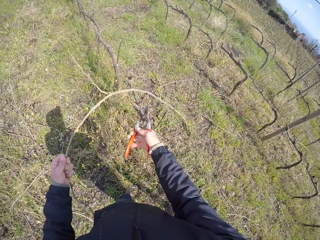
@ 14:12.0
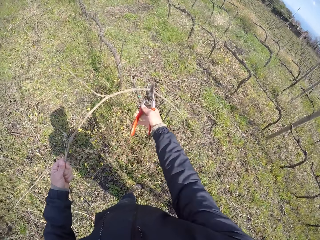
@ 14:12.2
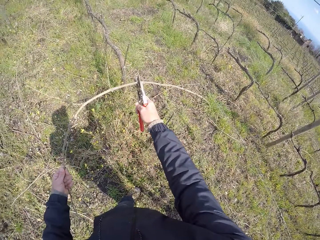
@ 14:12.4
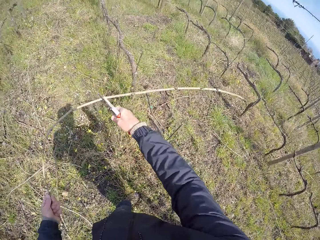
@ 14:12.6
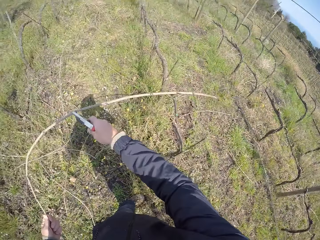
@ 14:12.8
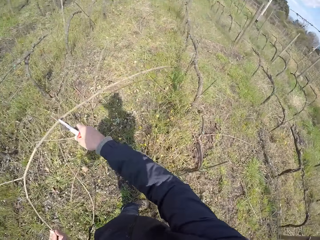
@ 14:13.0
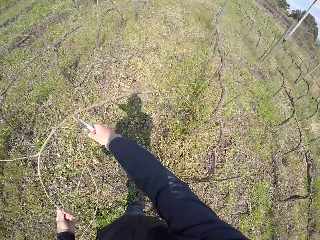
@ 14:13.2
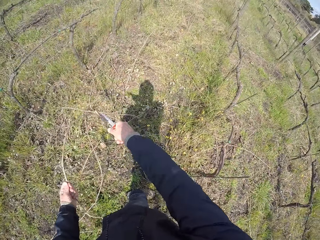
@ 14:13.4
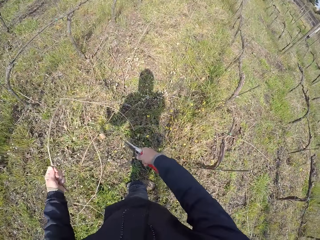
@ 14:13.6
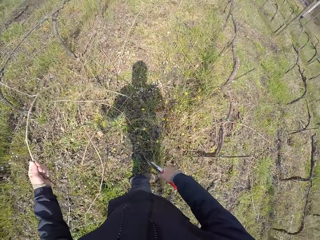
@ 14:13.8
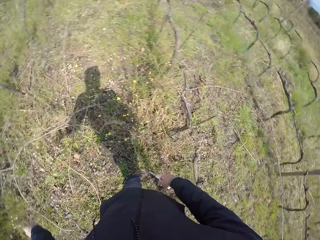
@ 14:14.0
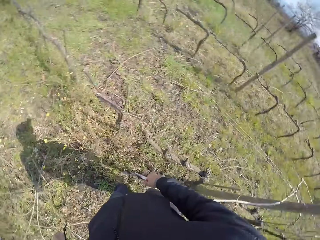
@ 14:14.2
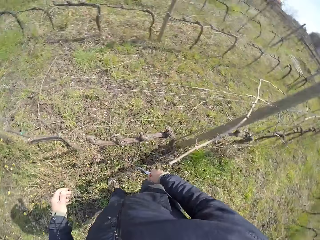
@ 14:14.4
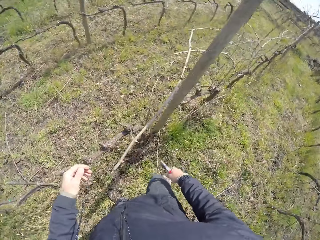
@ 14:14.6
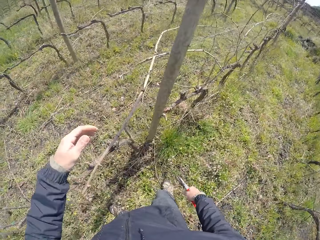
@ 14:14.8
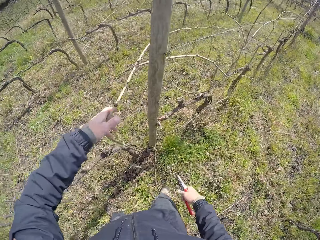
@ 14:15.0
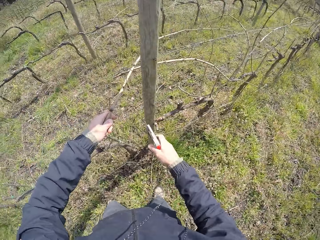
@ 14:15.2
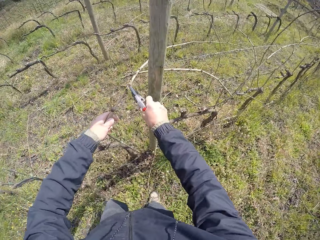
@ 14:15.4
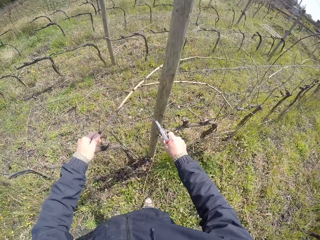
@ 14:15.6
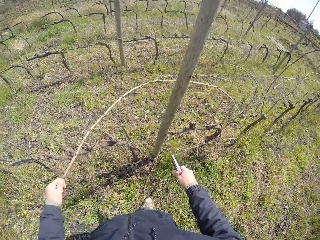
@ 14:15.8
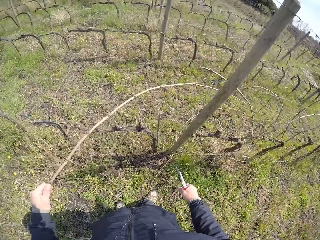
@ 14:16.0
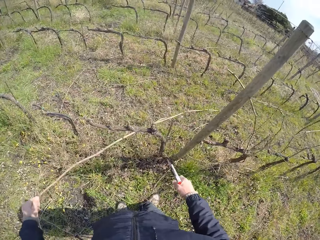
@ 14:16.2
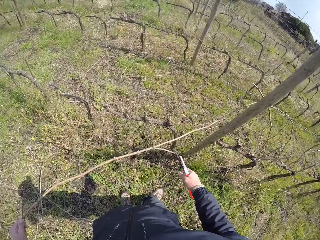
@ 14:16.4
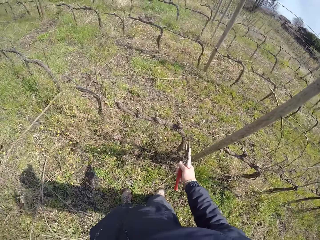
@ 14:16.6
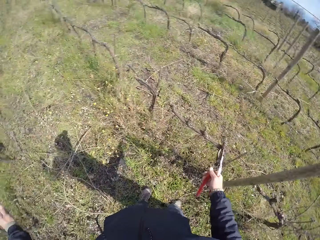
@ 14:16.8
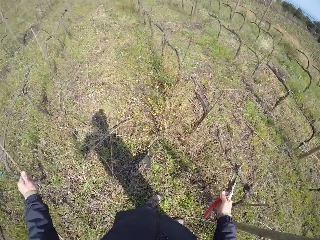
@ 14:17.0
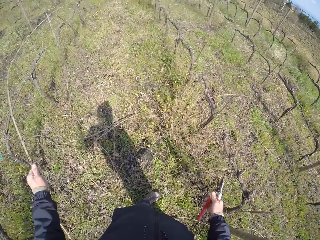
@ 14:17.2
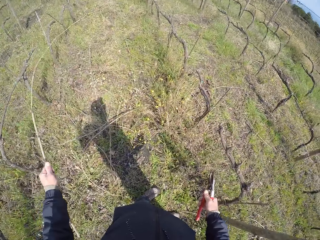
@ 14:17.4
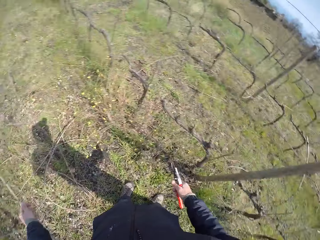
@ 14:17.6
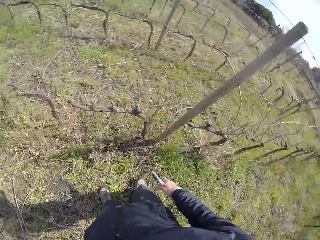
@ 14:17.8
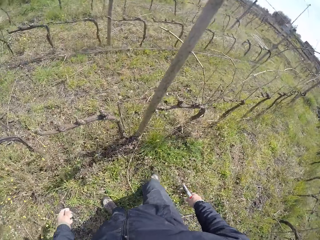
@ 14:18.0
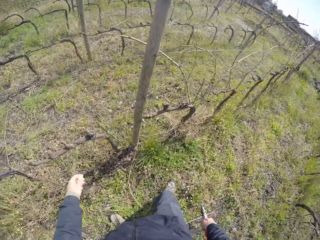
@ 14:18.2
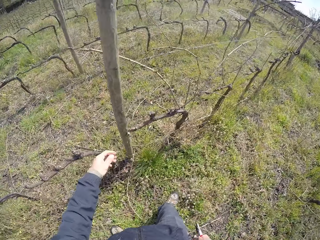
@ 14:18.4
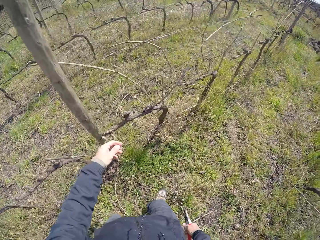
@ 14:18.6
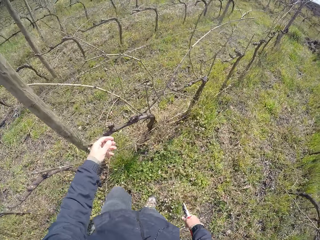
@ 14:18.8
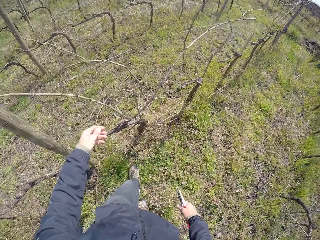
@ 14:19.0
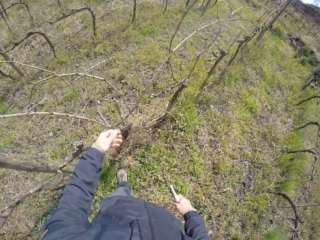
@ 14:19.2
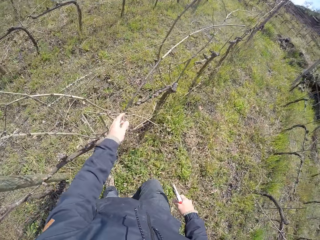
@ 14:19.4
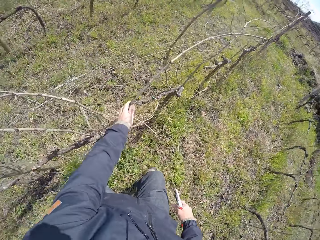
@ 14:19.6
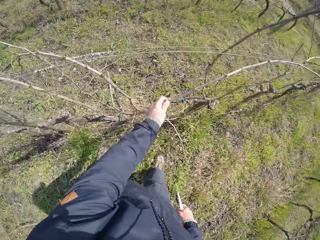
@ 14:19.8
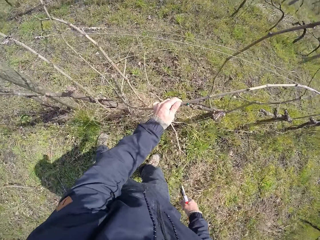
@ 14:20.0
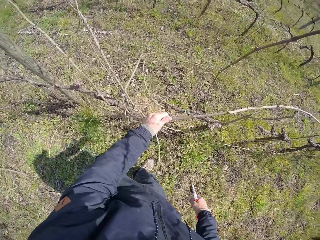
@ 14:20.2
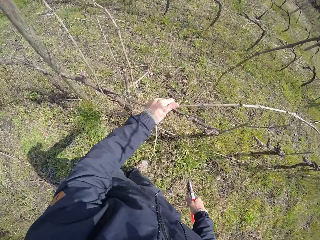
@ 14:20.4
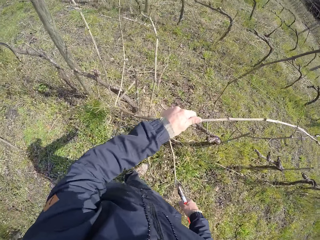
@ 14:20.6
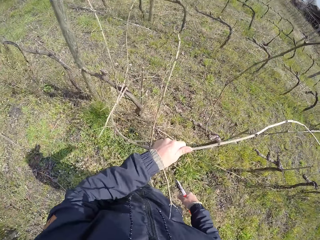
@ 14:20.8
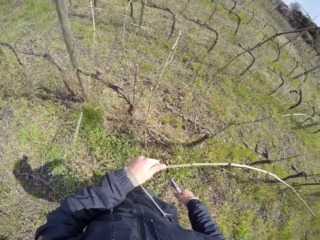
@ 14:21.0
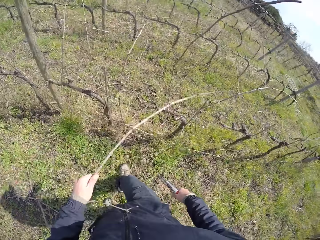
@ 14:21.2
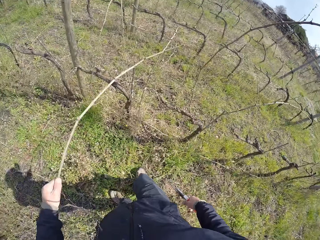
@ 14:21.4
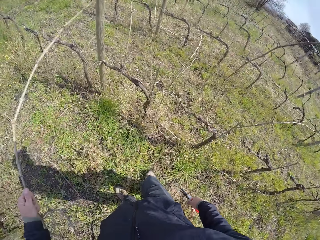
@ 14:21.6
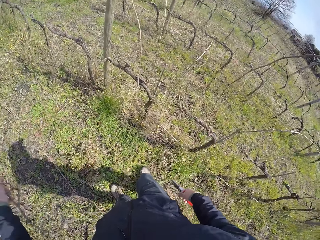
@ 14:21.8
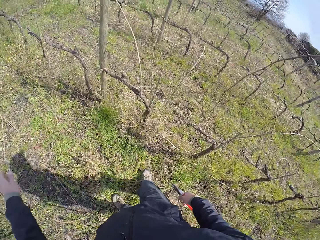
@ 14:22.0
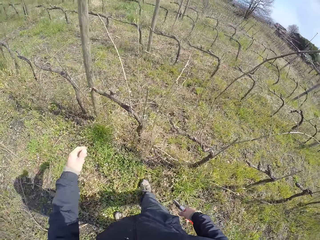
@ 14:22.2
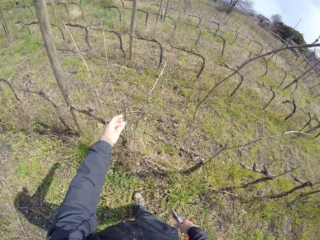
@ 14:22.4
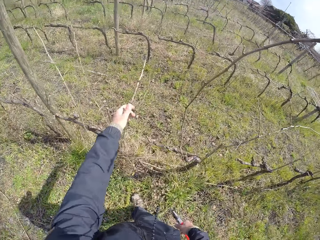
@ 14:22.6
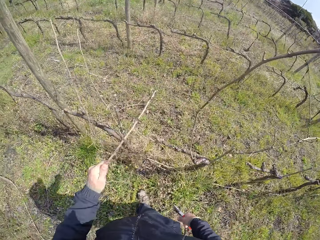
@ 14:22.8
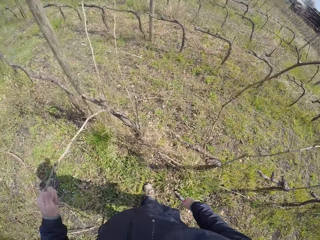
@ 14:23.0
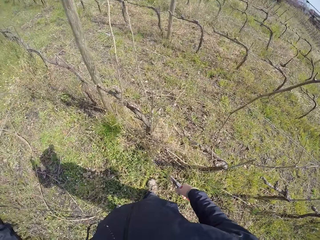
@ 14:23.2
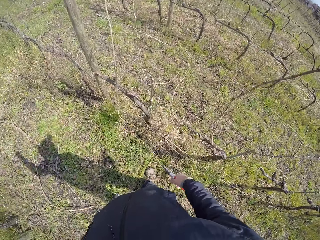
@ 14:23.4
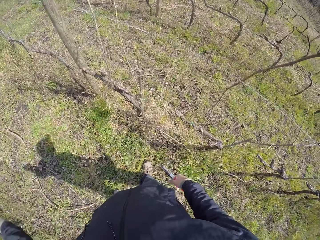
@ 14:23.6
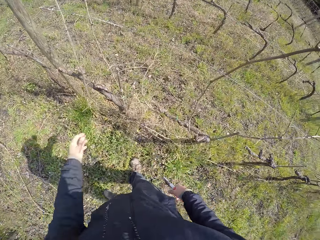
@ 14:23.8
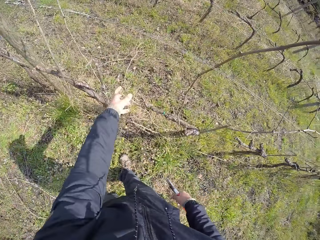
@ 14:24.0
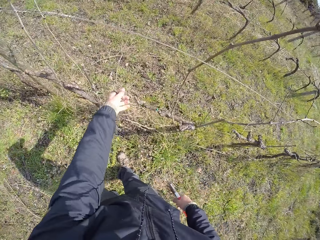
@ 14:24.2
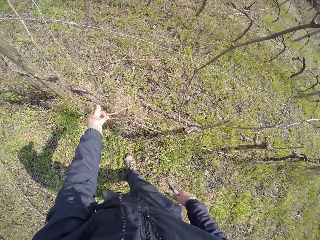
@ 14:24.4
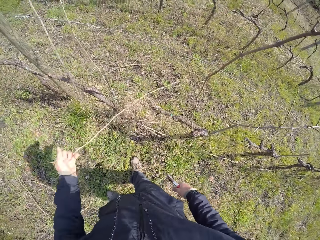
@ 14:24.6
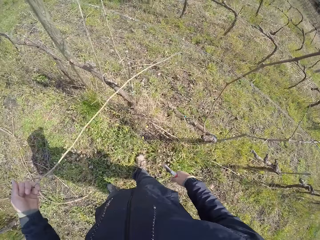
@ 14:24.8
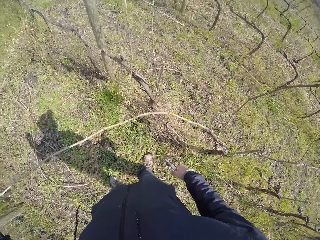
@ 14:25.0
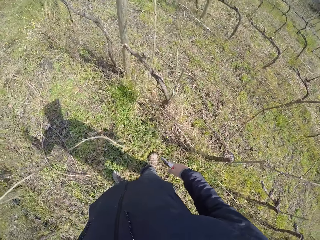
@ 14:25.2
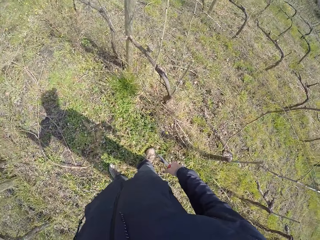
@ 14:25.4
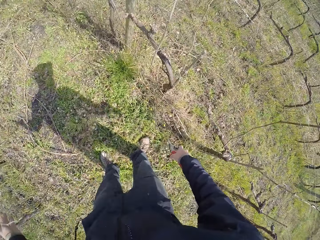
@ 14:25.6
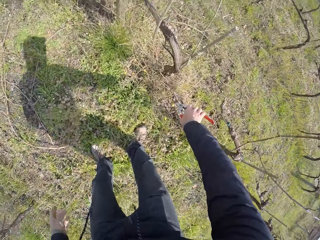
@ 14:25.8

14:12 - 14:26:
The camera wearer pulls a dried stick with a pruning knife. They throw the dried stick to the ground. They pick a dried stick from the fence. They throw the dried stick to the ground. They pick a dried stick from the fence. They throw the dried stick to the ground. They pick a dried stick from the fence. They throw the dried stick to the ground. They pick a dried stick from the fence.

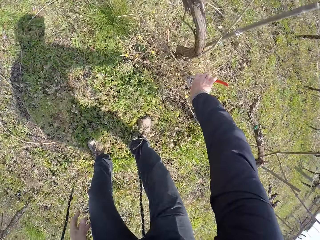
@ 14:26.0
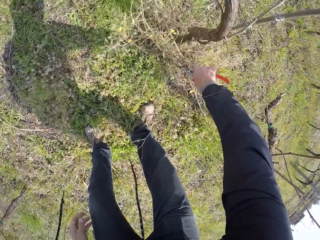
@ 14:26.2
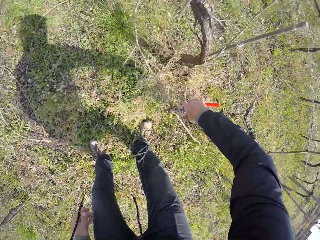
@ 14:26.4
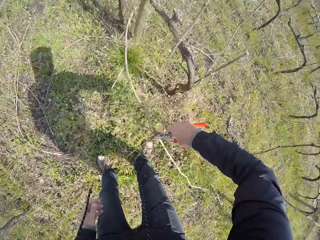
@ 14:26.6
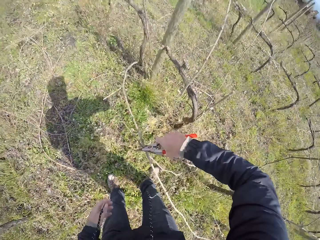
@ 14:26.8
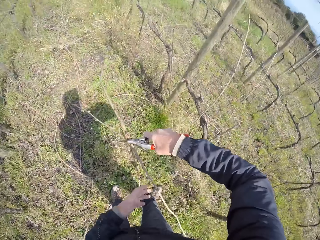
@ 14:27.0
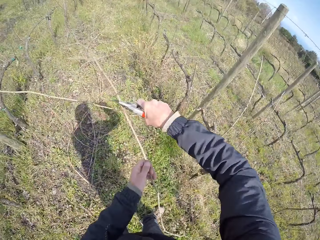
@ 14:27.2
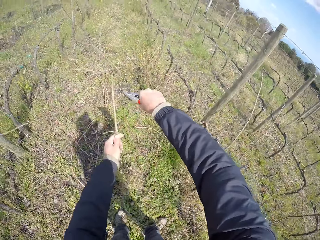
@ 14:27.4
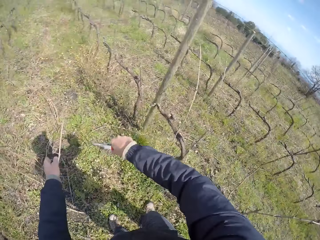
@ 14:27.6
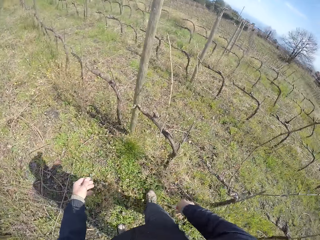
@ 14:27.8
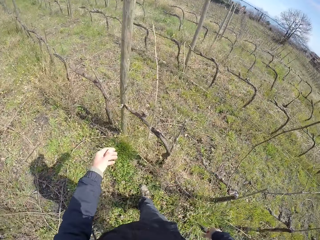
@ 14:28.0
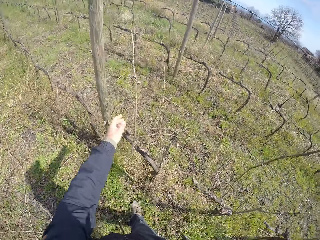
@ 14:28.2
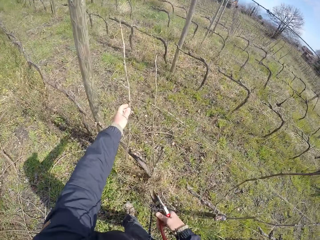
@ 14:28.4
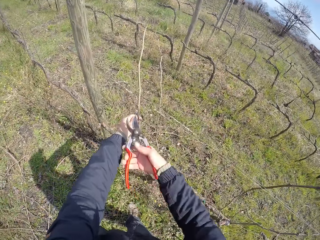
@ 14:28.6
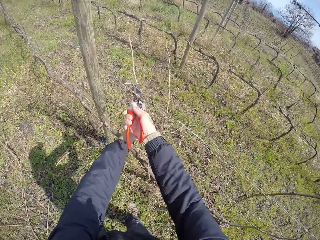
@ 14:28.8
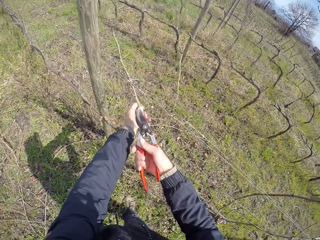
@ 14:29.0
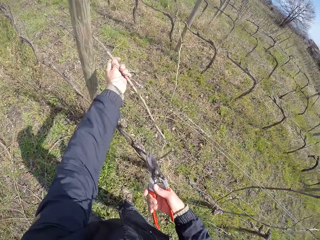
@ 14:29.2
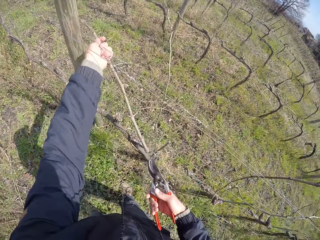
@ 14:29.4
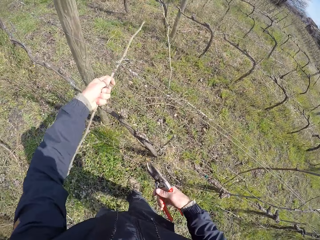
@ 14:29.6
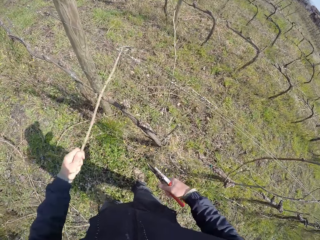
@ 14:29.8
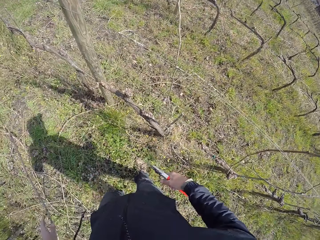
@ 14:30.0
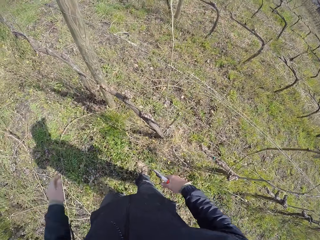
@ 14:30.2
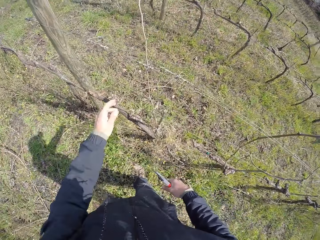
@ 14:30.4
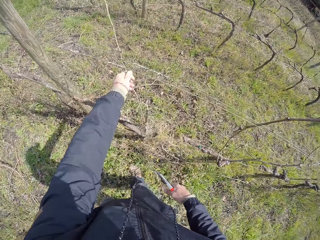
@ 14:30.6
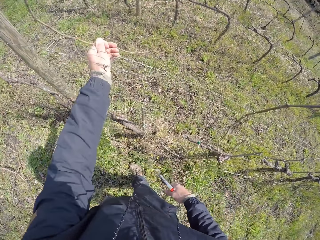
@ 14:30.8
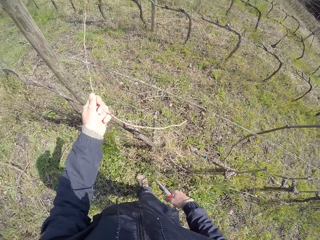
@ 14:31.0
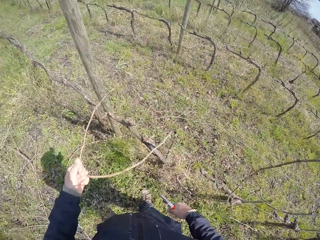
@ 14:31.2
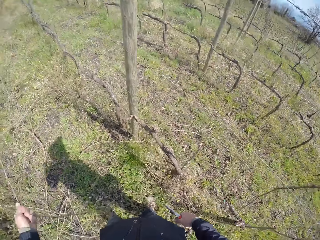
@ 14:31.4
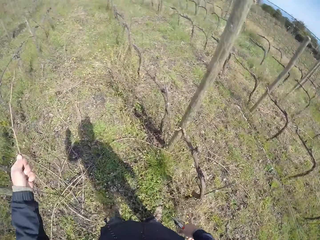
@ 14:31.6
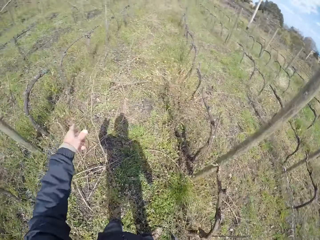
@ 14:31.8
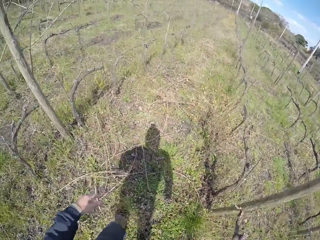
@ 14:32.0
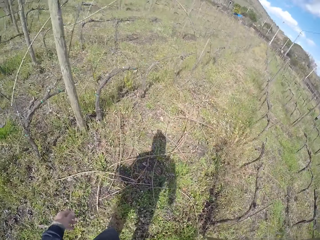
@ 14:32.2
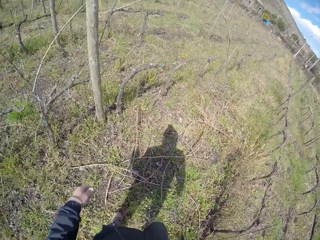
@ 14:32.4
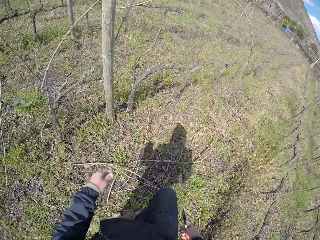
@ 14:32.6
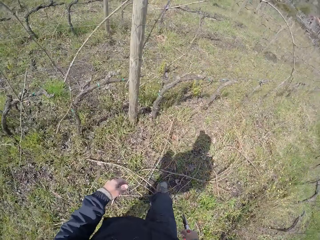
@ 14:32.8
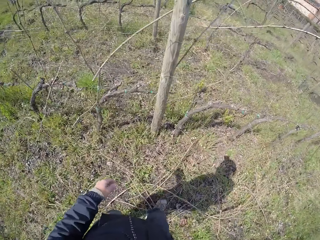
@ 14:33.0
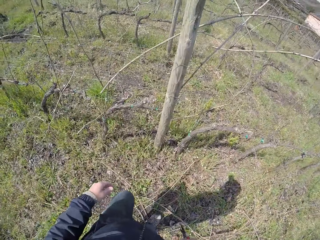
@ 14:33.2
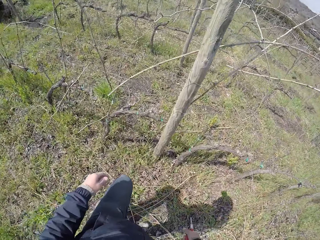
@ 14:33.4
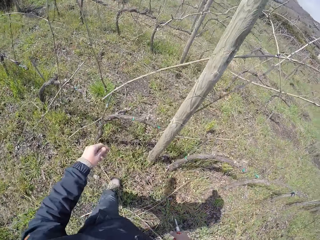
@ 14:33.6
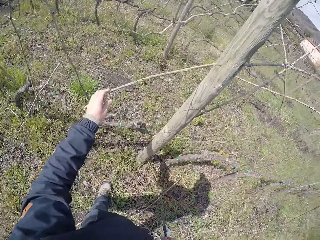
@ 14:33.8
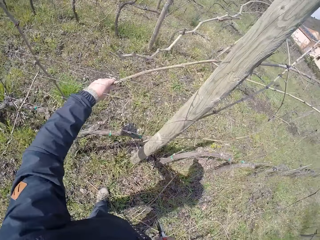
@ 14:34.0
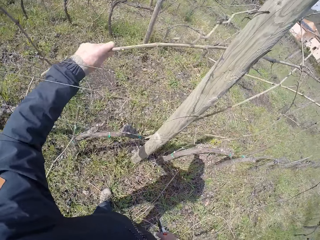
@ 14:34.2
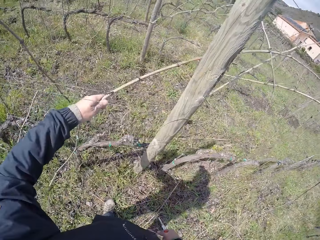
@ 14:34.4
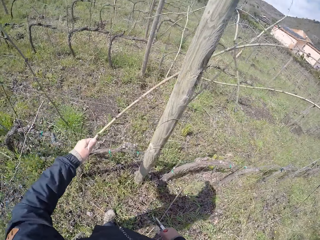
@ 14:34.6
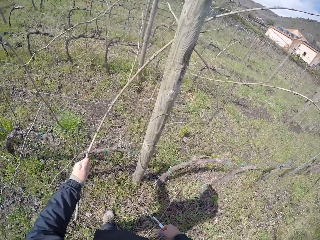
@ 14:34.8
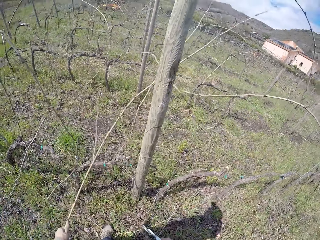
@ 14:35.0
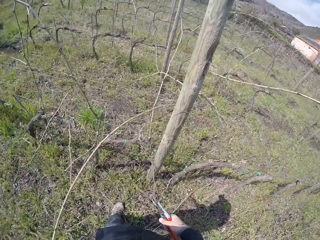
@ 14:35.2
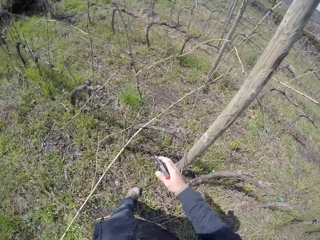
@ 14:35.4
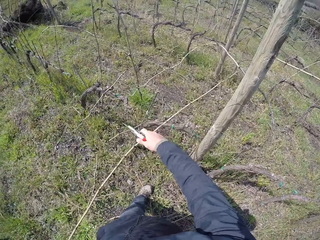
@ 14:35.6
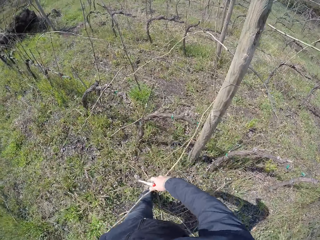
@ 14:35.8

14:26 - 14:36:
The camera wearer throws a dried stick to the ground. He collects a dried stick with a pruning knife. He throws the dried stick to the ground. He cuts a branch in his left hand with the pruner in his right hand. He picks a dried stick from the fence. He removes branches from the wired fence with his left hand to the floor. He throws a dried stick to the ground. He picks a dried stick from the fence. He throws the dried stick to the ground. He picks a dried stick from the fence.
